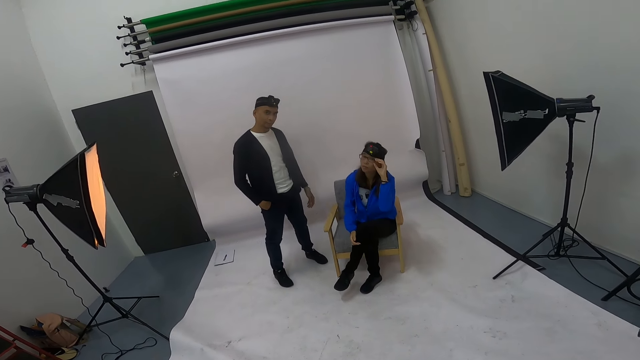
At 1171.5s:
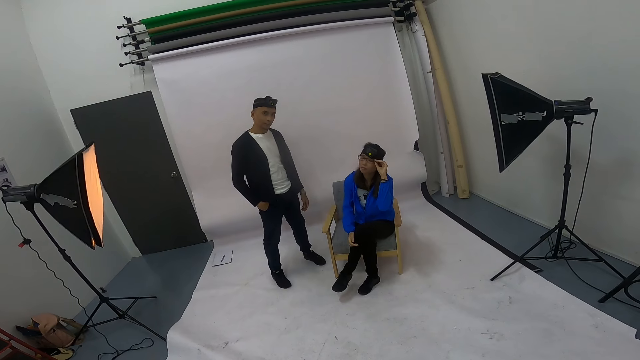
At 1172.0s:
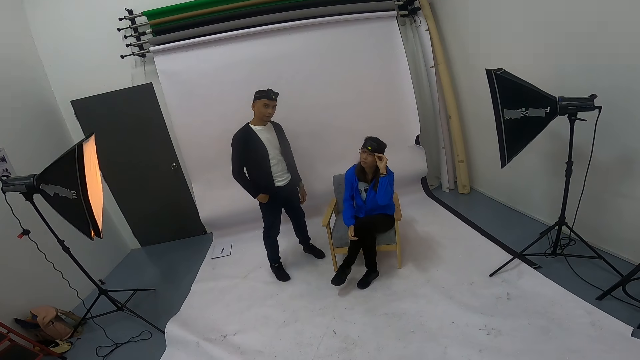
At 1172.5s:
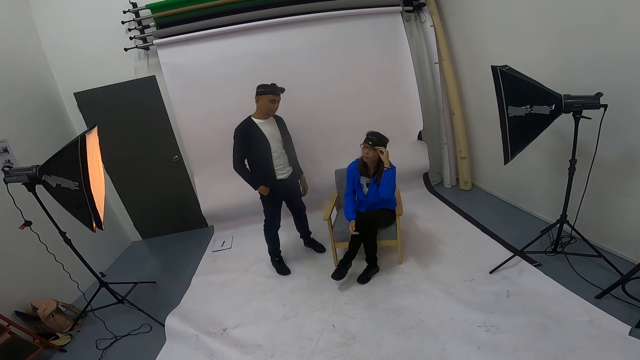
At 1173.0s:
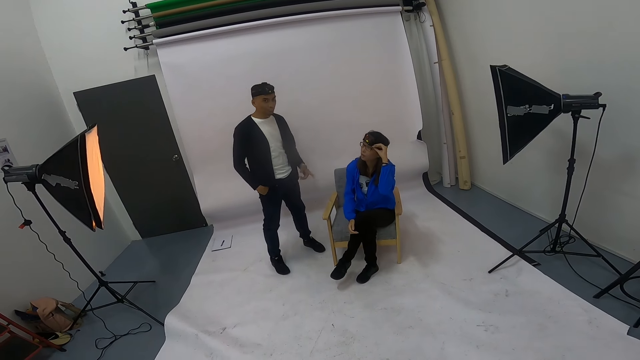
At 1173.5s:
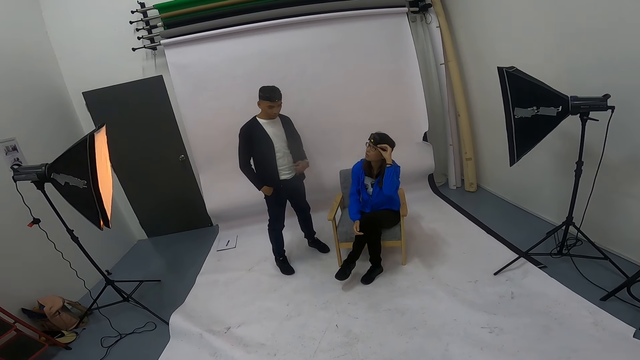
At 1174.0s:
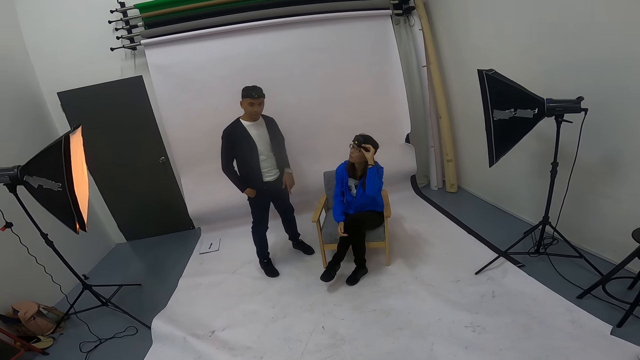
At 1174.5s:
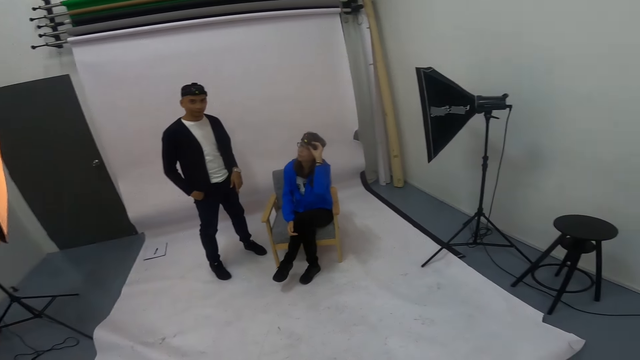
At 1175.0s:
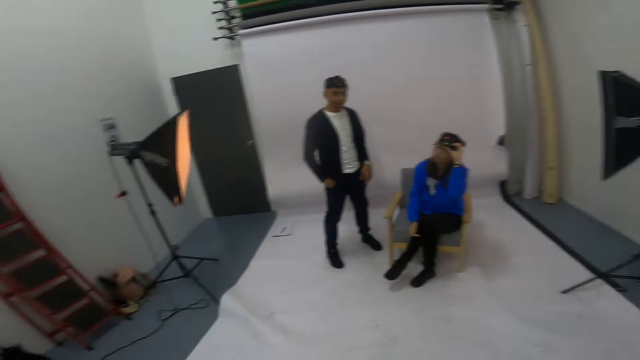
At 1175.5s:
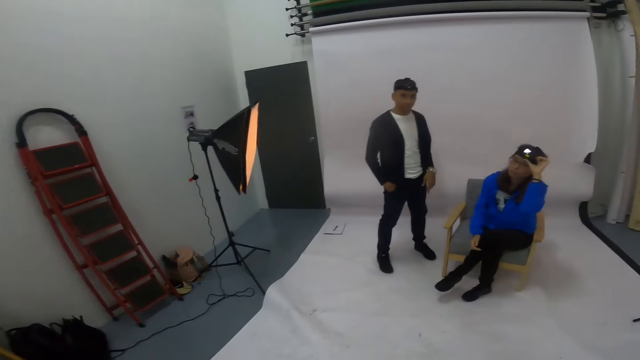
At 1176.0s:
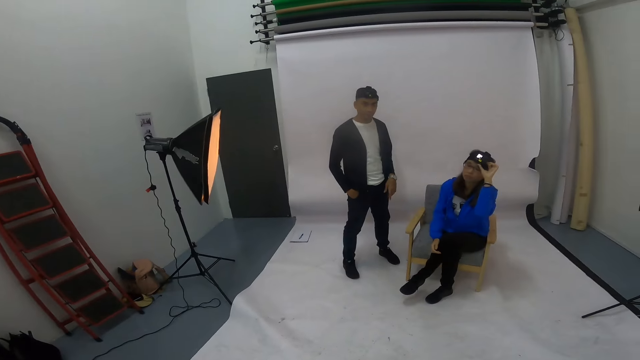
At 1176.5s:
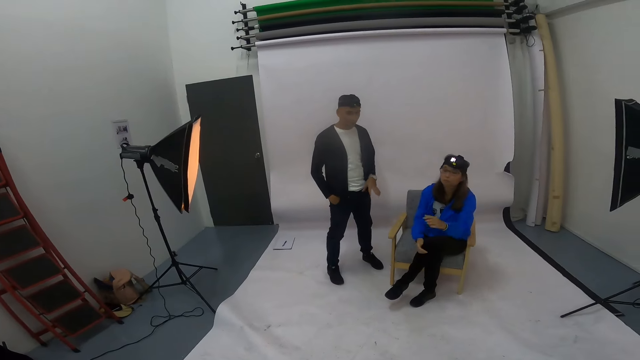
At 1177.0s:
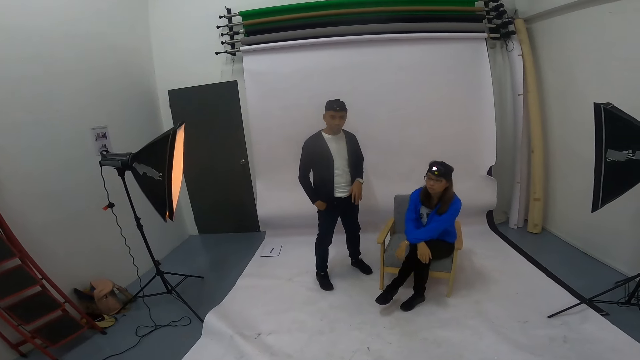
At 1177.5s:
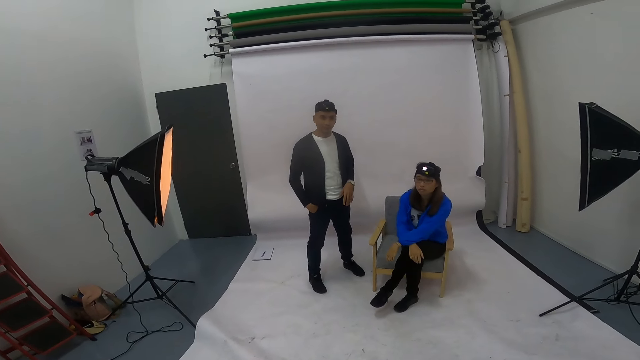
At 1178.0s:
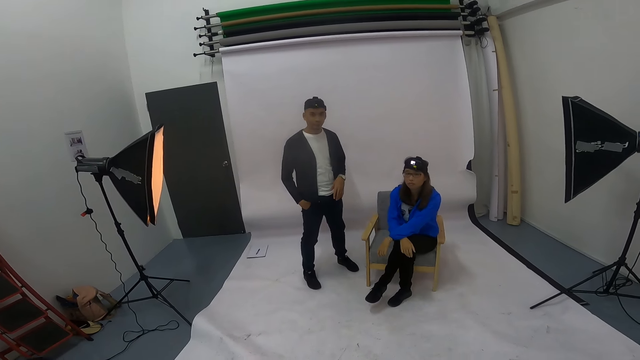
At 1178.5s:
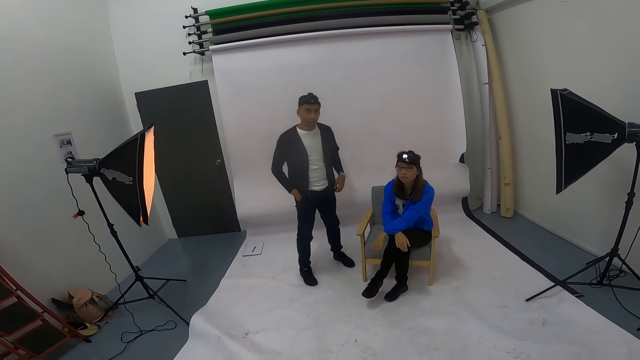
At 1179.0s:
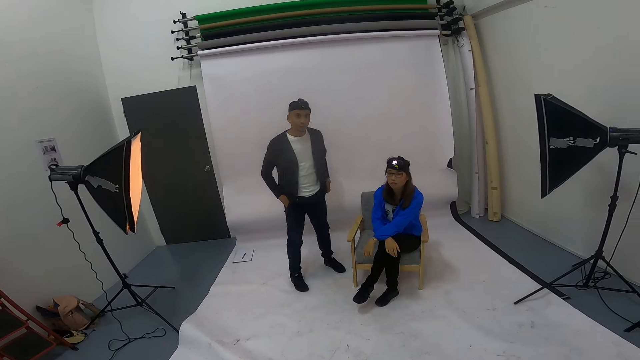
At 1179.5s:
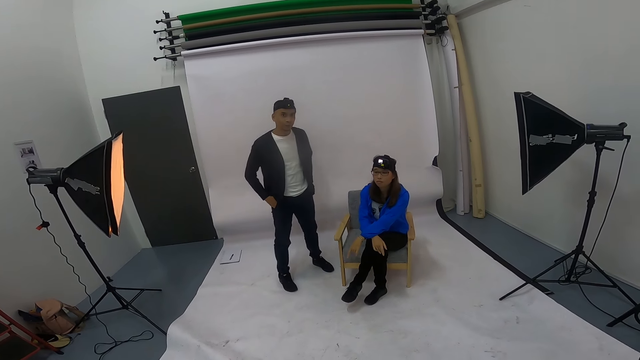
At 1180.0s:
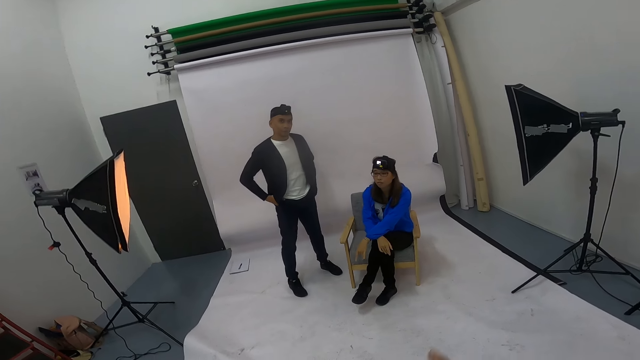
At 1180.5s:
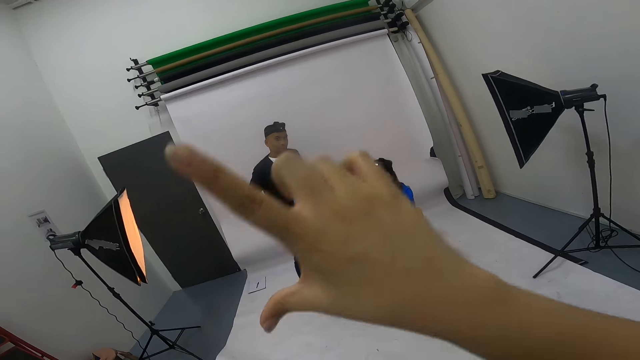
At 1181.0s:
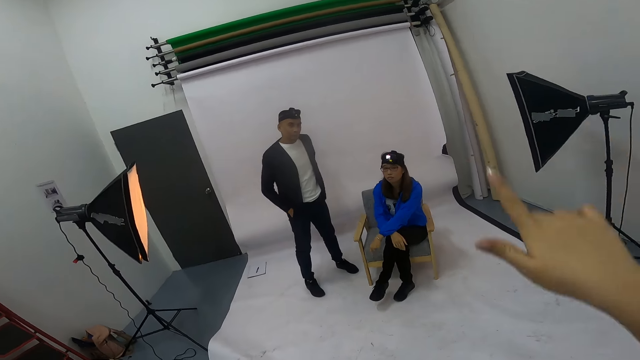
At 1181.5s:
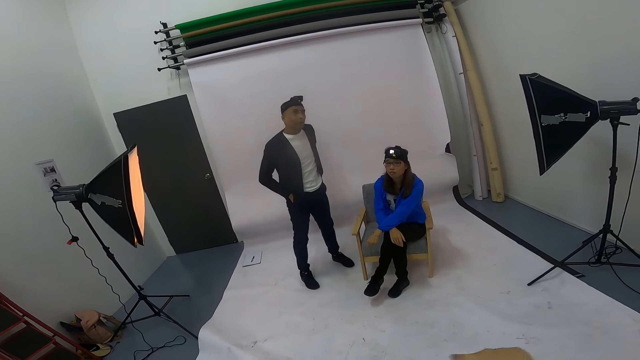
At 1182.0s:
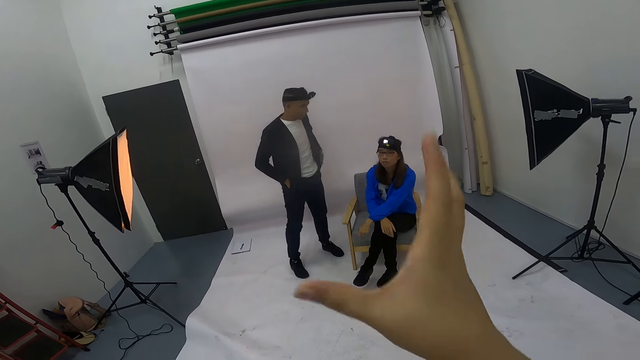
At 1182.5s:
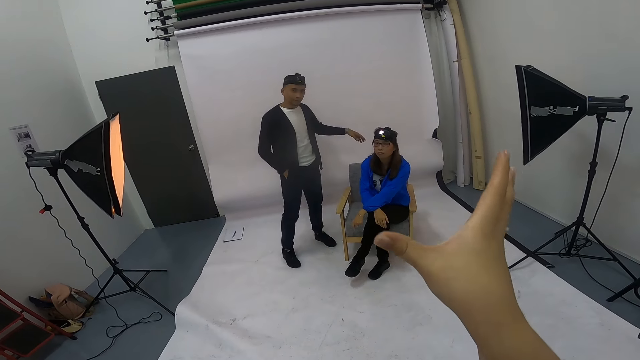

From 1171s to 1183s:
A man looks at the camera wearer. He points at a woman. He points at the camera wearer. The camera wearer looks around the room. The man places his hand in the pocket. The camera wearer gestures to the woman and the man. The man nods his head.

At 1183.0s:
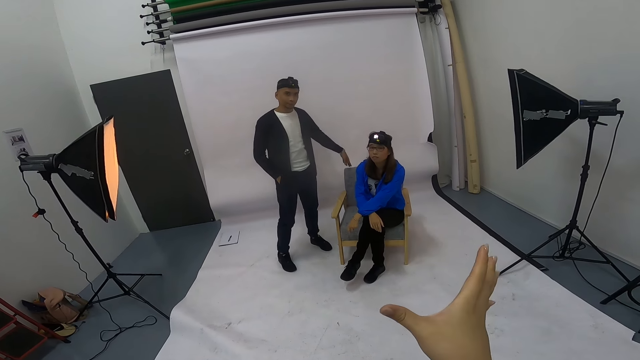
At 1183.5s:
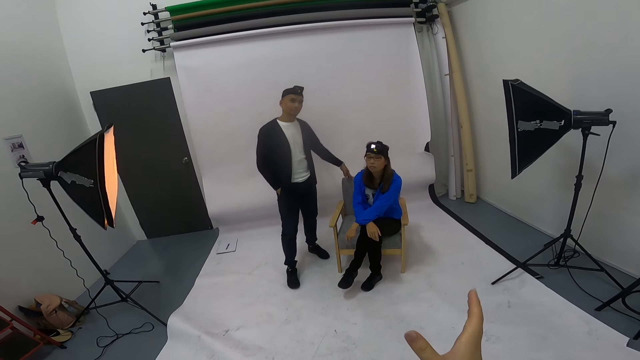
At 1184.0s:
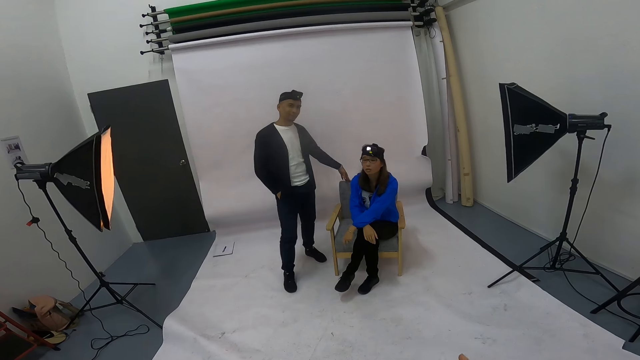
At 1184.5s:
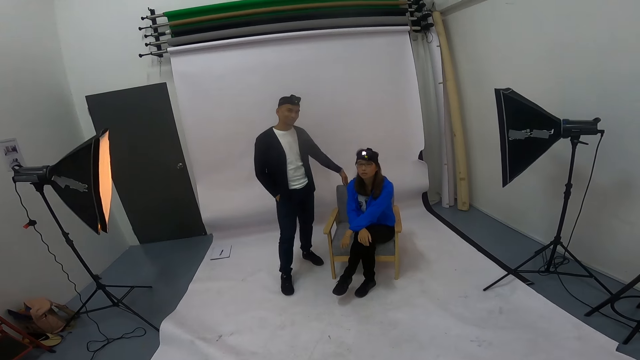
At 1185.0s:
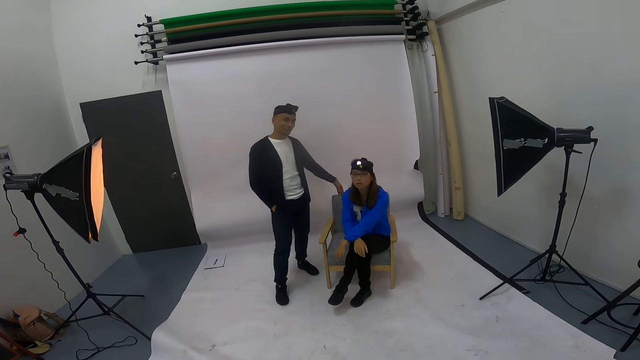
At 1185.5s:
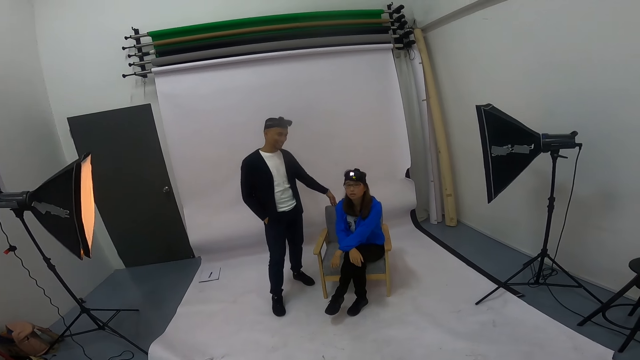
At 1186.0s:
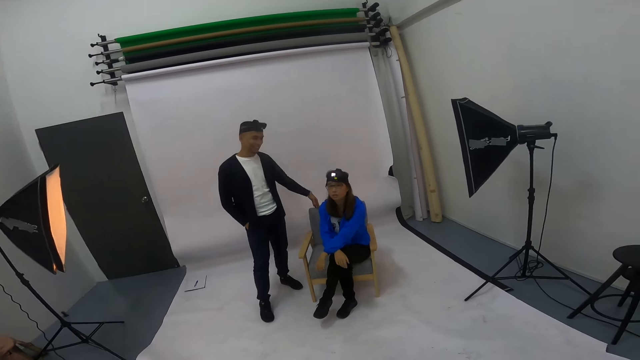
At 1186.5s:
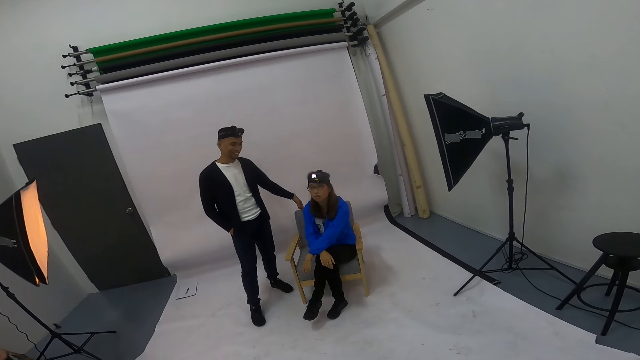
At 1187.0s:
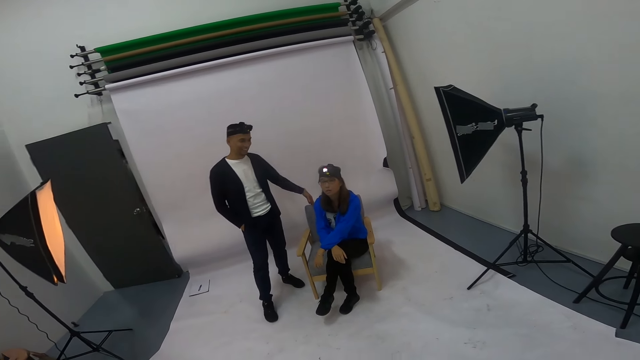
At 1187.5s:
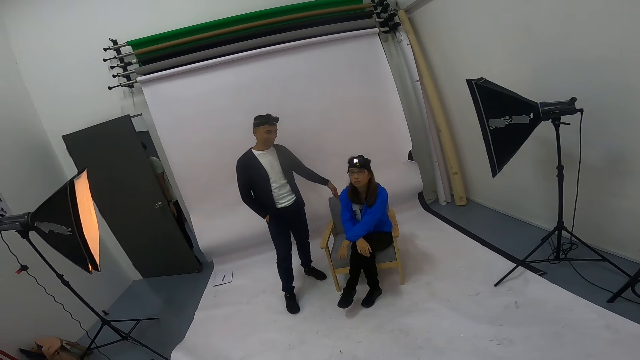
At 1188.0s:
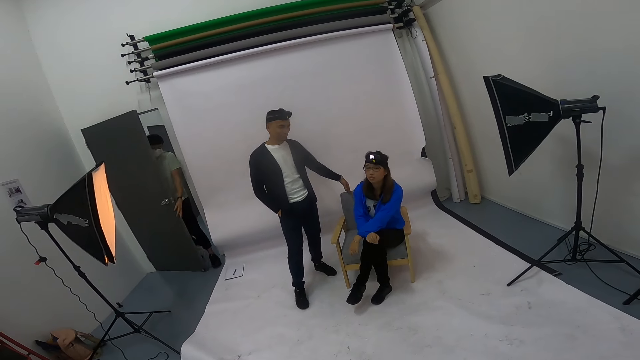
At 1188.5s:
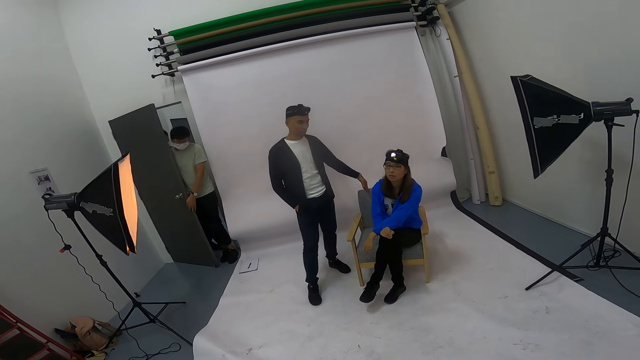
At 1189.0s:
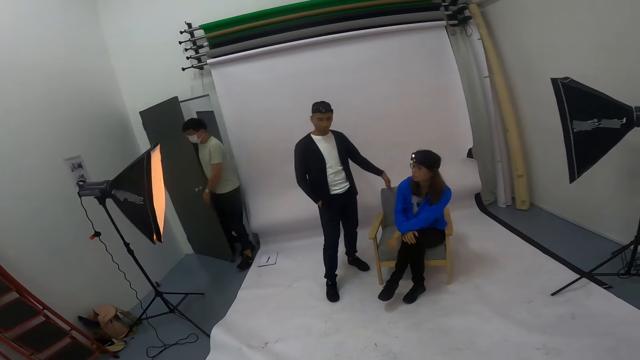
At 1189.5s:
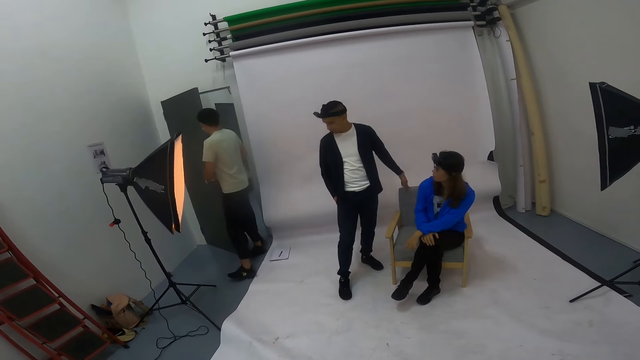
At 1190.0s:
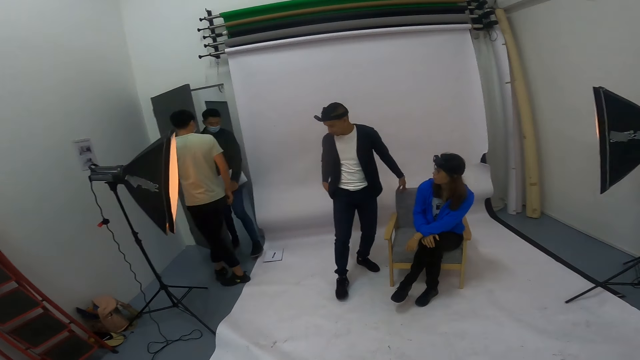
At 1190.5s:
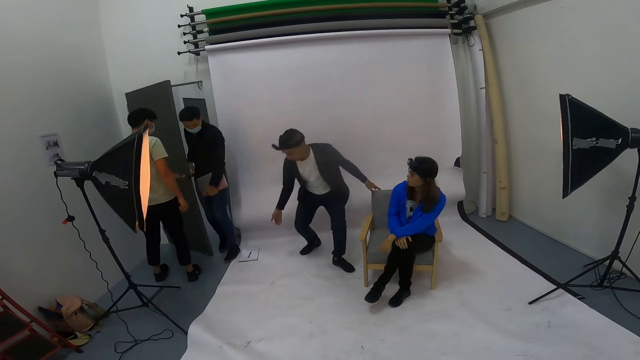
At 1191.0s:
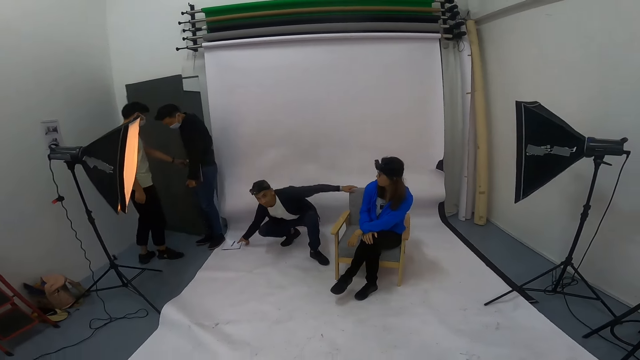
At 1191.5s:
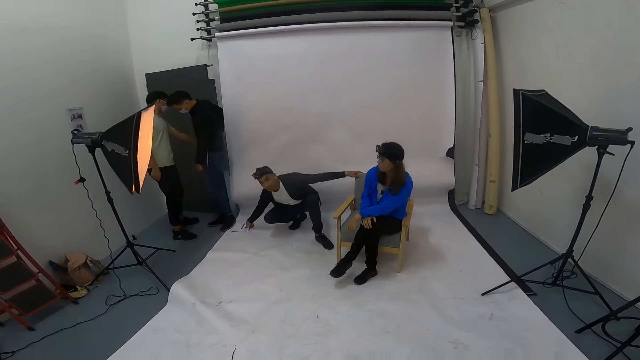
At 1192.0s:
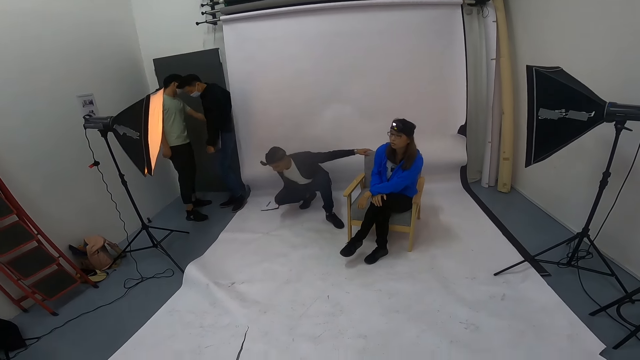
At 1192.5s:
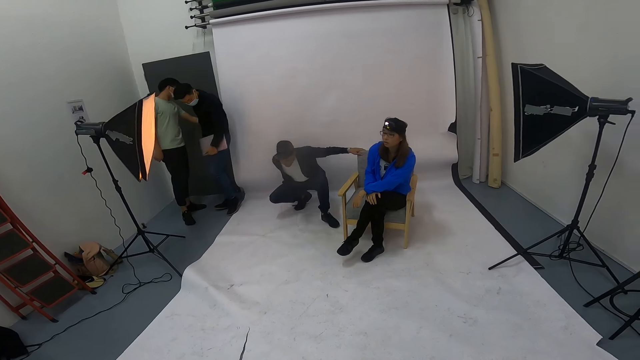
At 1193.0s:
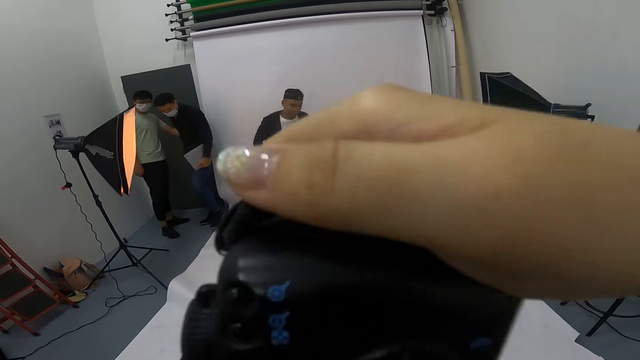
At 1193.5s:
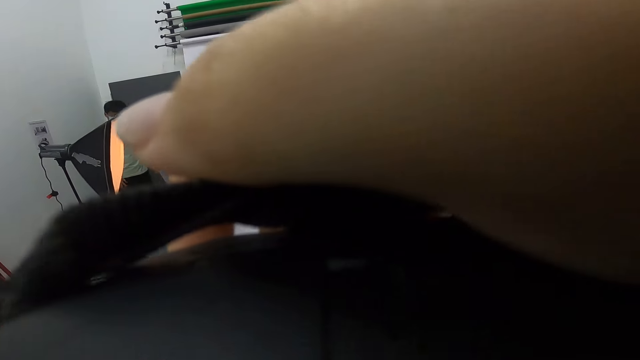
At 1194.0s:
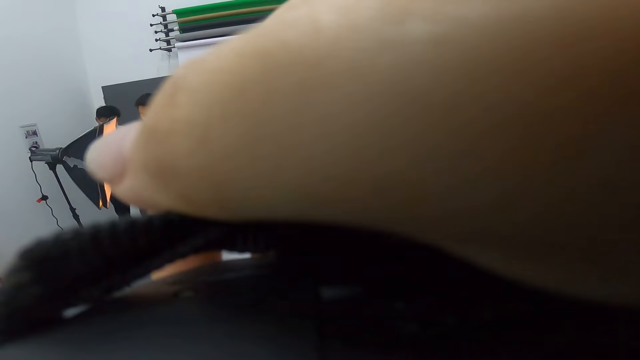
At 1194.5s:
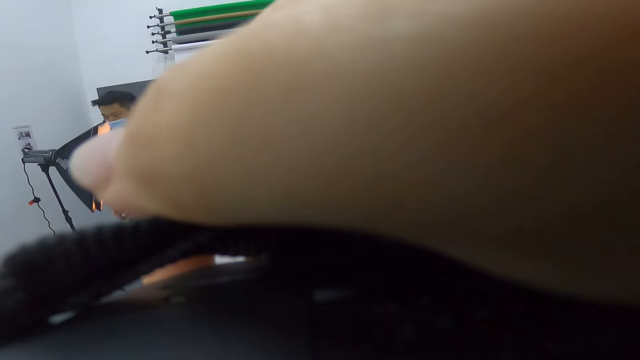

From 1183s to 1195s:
A man places his left hand on the chair. A woman looks at the camera wearer. Another man opens the door. A third man walks through the door. The first man squats towards the book on the floor. The second man closes the door. The first man pulls the book from the floor. He moves the book and pen on the floor. The camera wearer uses the camera.
